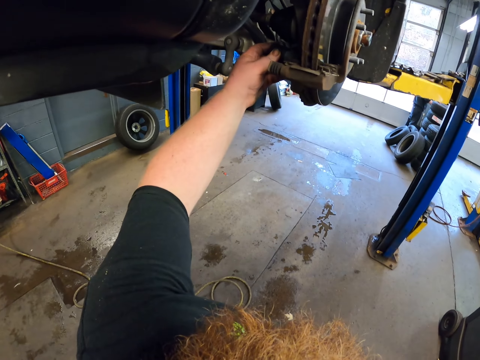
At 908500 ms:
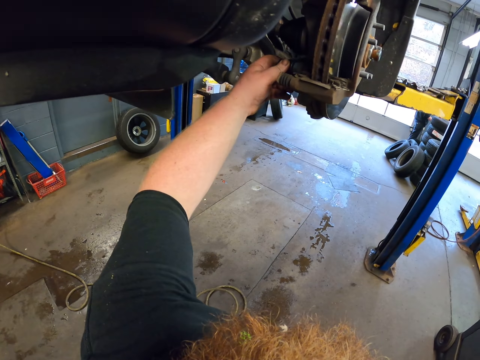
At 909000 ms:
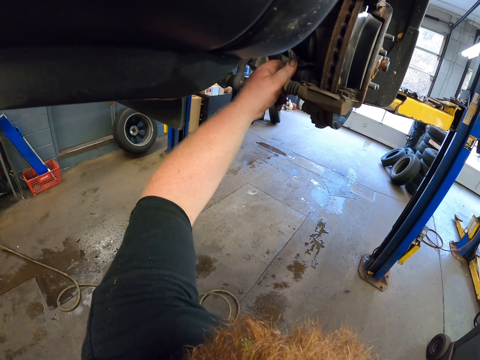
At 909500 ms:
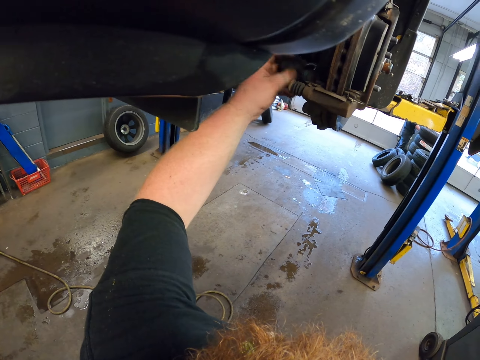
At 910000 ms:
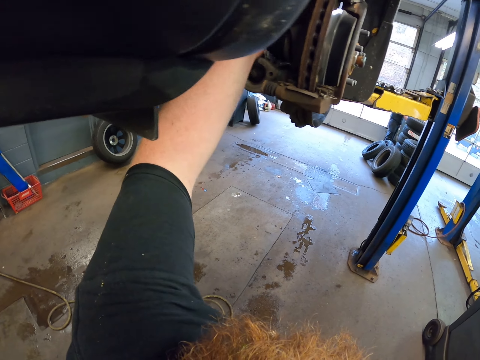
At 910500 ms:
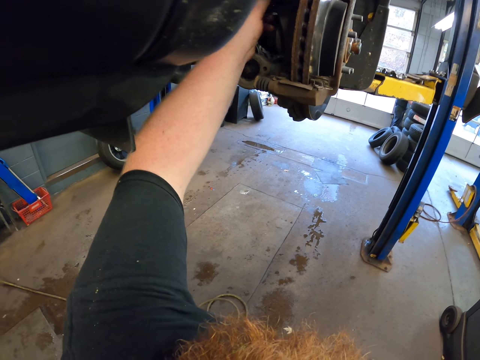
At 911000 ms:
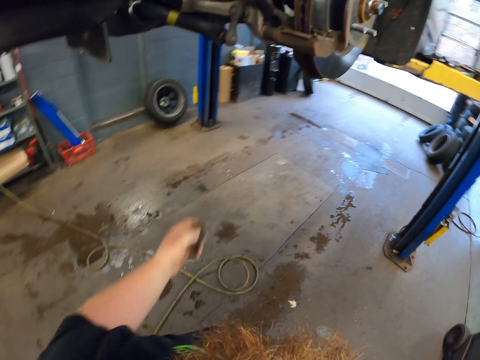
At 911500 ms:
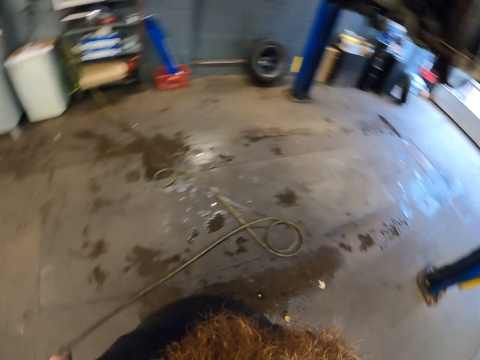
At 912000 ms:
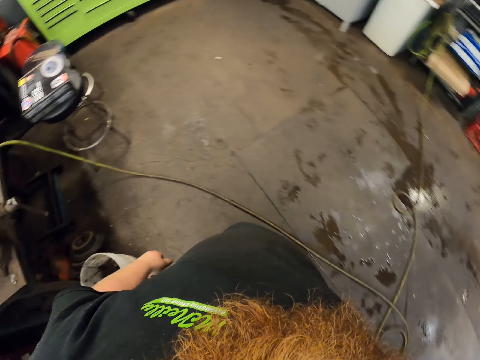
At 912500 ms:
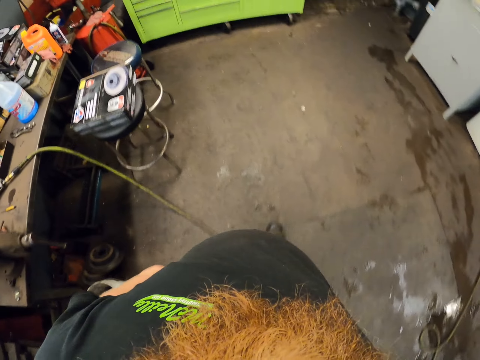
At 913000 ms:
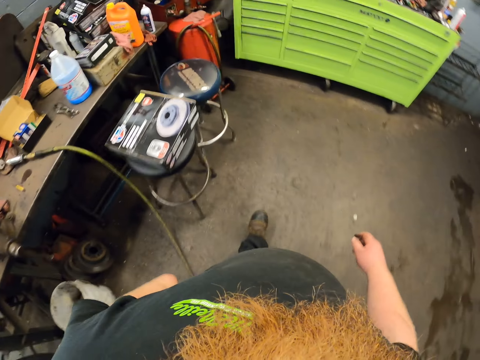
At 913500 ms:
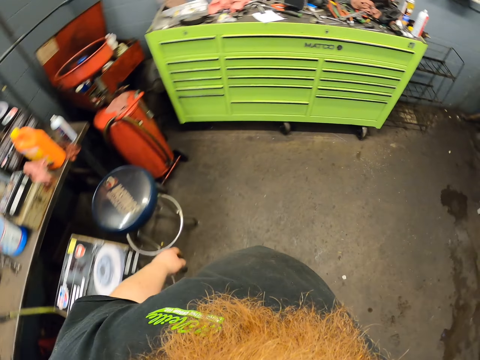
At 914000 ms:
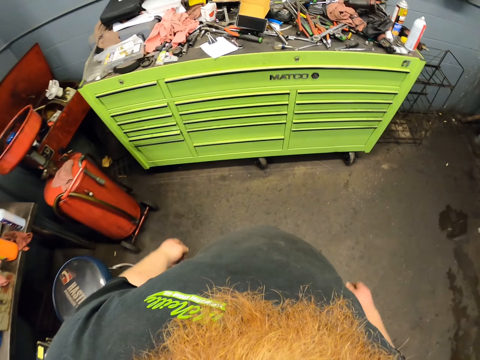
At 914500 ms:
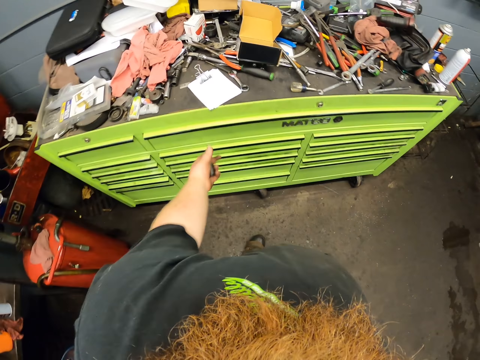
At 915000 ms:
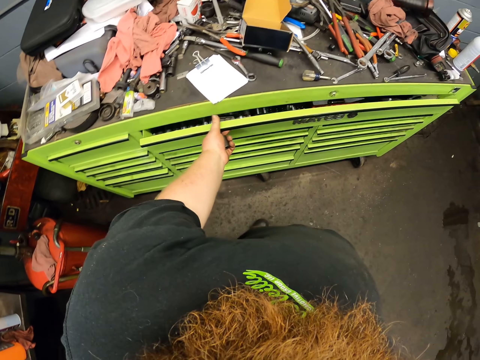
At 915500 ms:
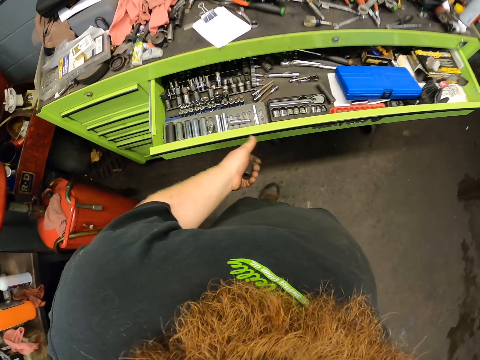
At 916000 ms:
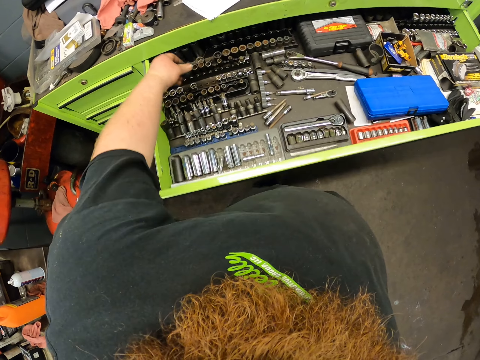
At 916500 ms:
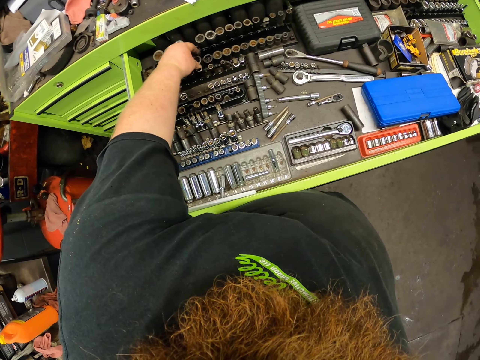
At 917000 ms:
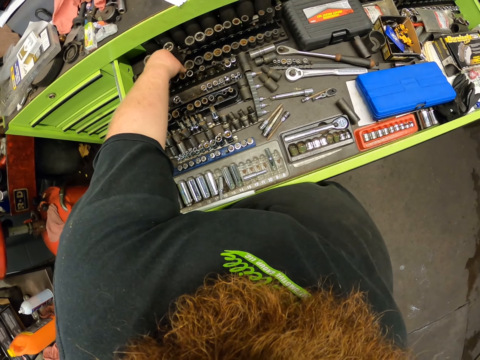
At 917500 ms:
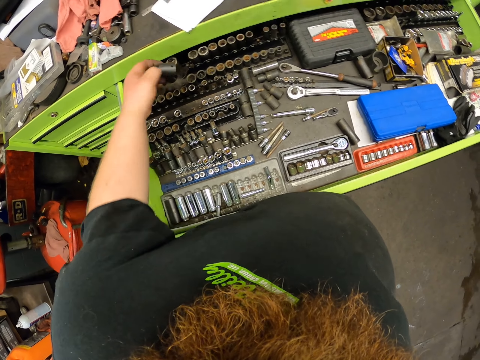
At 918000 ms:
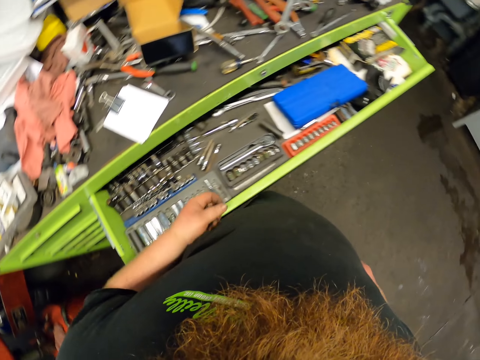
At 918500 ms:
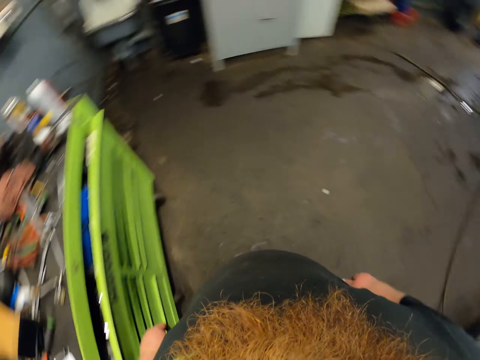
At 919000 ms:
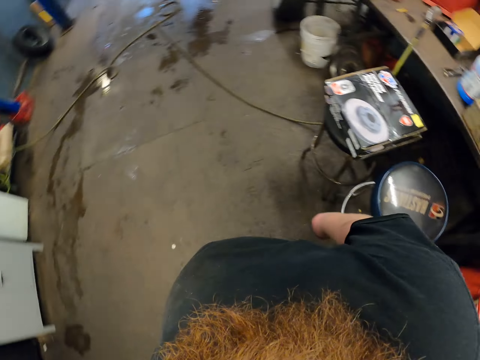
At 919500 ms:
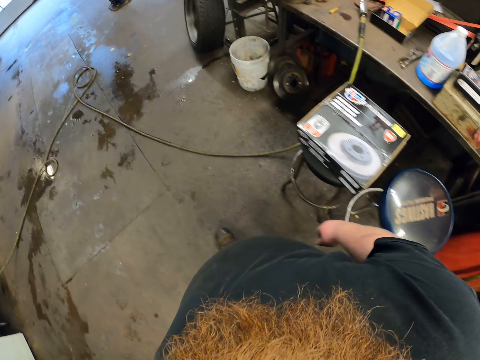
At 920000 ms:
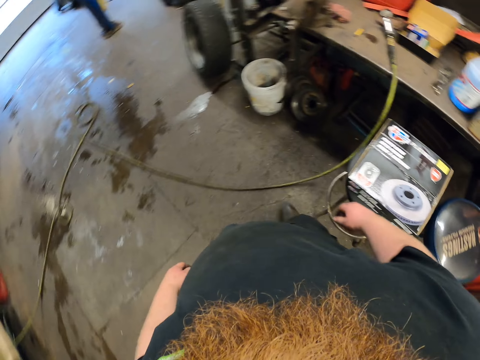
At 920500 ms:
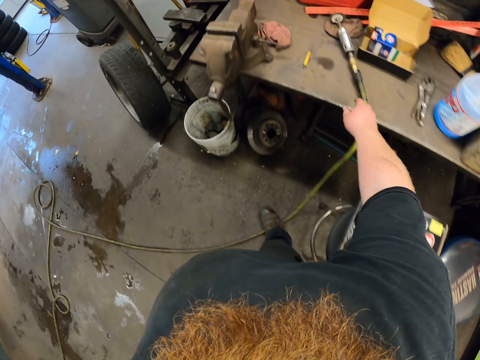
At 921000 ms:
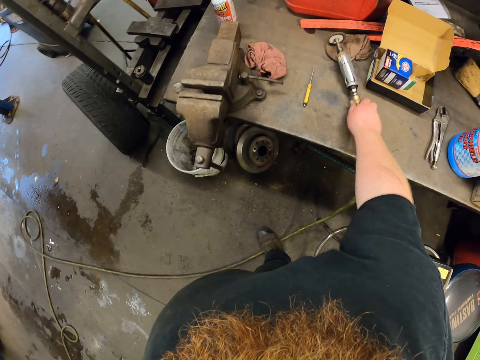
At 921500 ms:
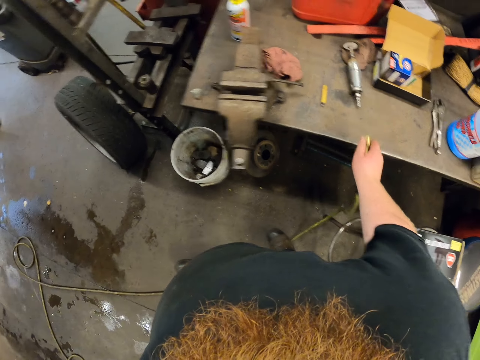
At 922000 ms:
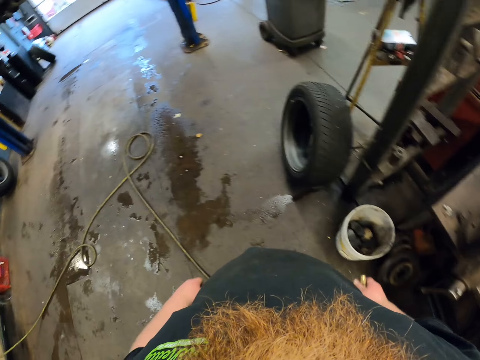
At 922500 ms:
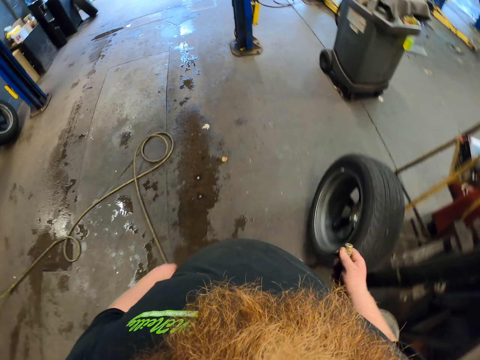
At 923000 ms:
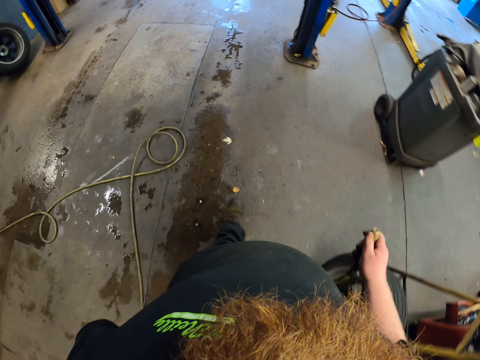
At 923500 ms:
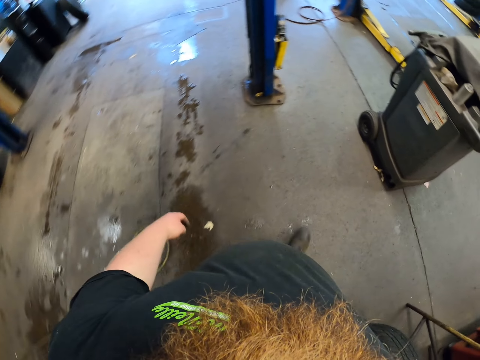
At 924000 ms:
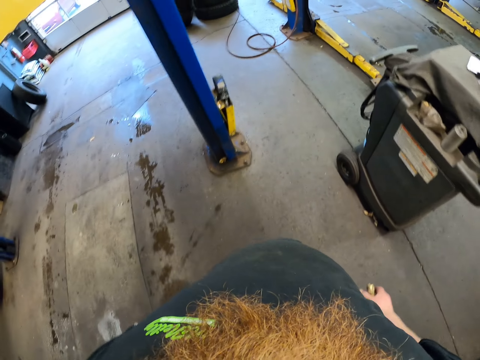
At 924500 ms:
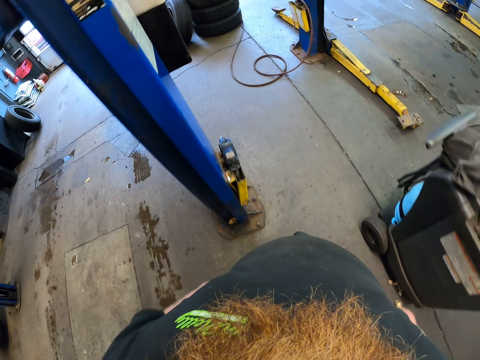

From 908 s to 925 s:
The camera wearer walks towards the suspended vehicle. They put the bolt remover in the bolt. They test the shank socket on the caliper assembly. They walk and look around. They turn back. They walk towards the drawer. They open the drawer. They put the shank socket in the drawer. They pick up a shank socket. They close the drawer. They walk and look around. They remove the pipe. They take a cable. They walk towards the vehicle.

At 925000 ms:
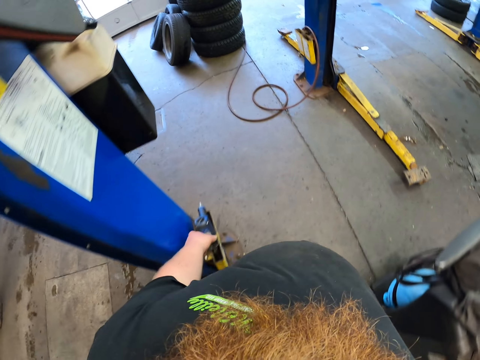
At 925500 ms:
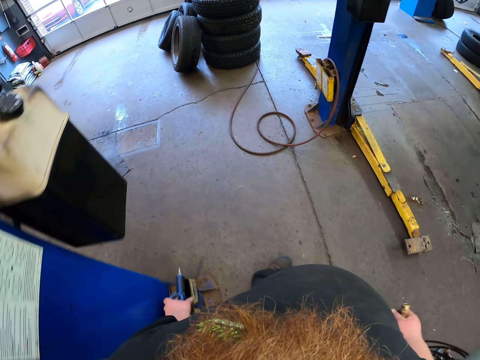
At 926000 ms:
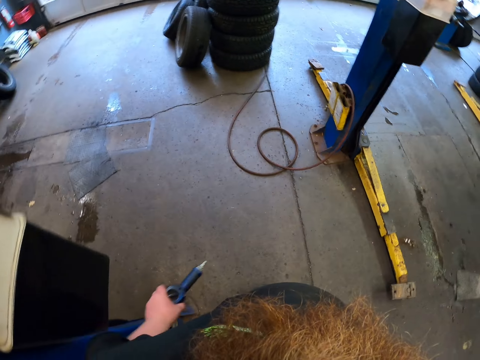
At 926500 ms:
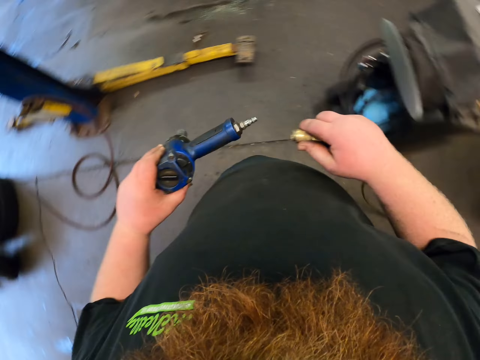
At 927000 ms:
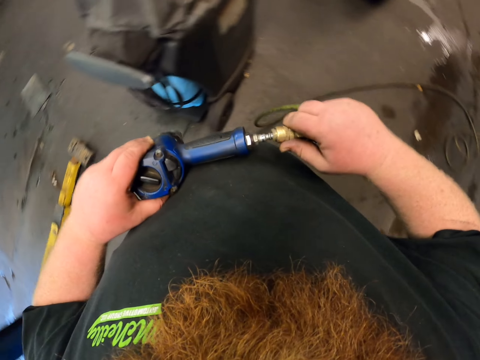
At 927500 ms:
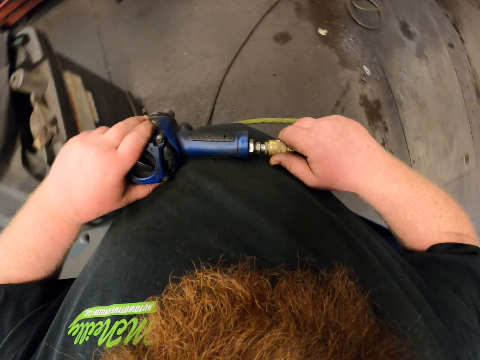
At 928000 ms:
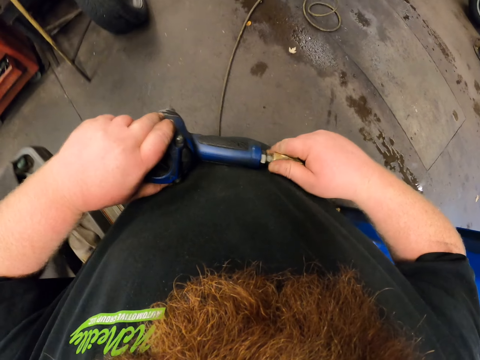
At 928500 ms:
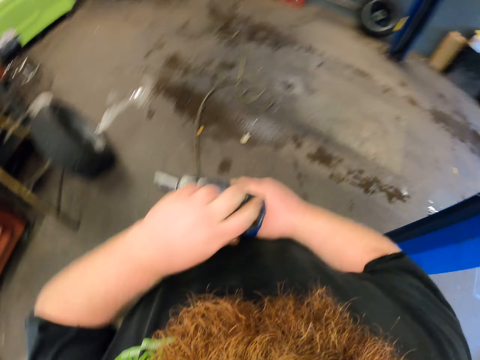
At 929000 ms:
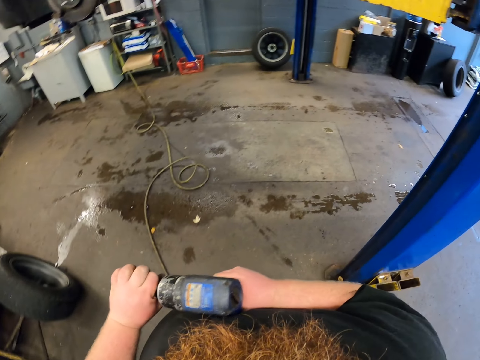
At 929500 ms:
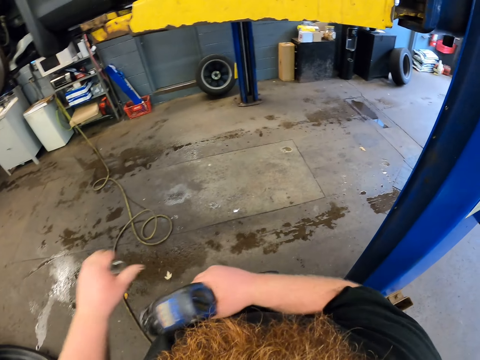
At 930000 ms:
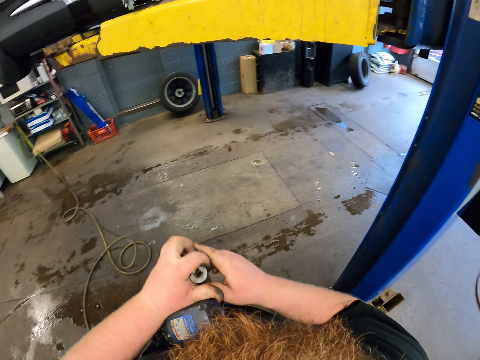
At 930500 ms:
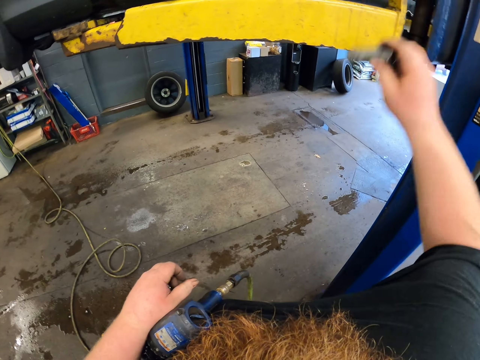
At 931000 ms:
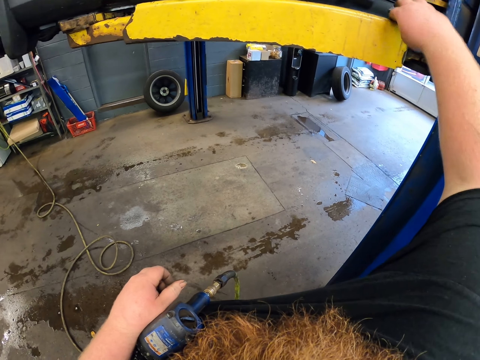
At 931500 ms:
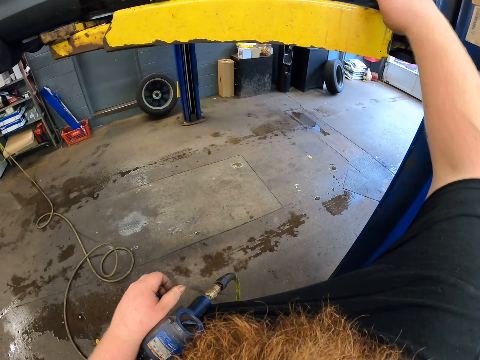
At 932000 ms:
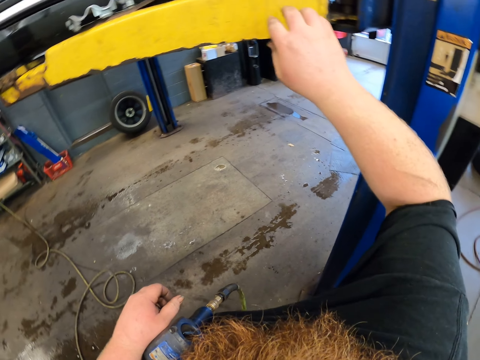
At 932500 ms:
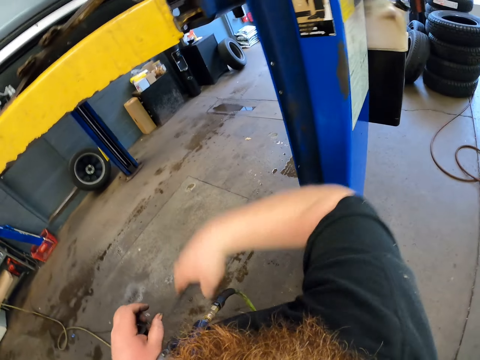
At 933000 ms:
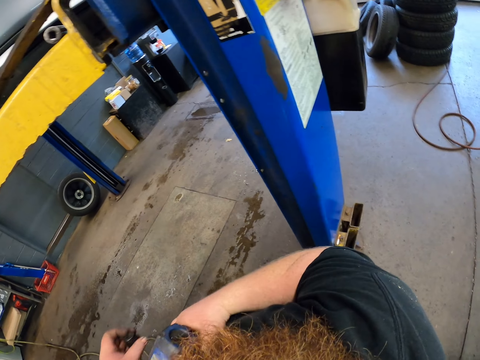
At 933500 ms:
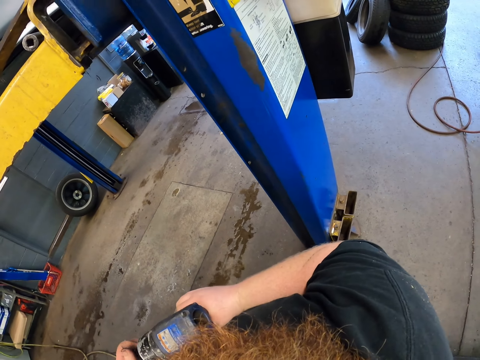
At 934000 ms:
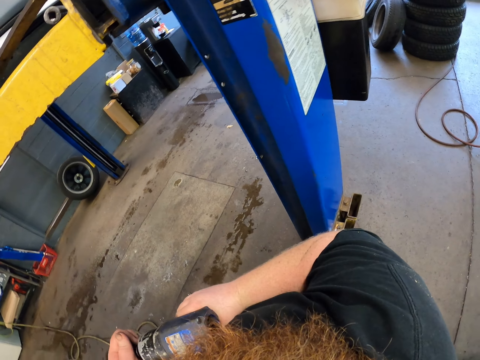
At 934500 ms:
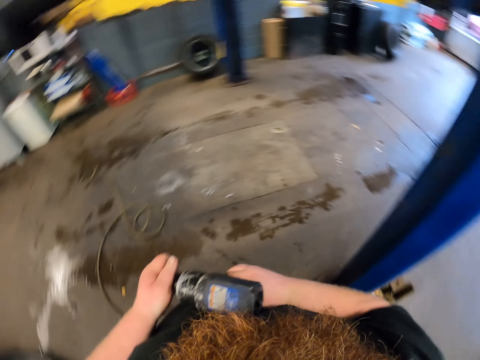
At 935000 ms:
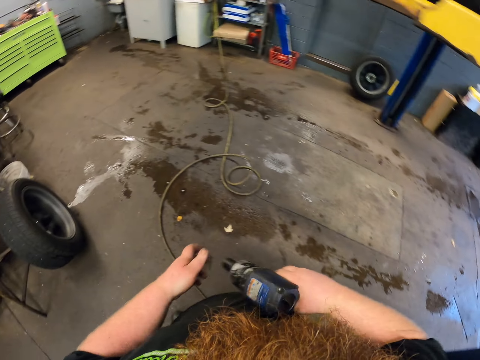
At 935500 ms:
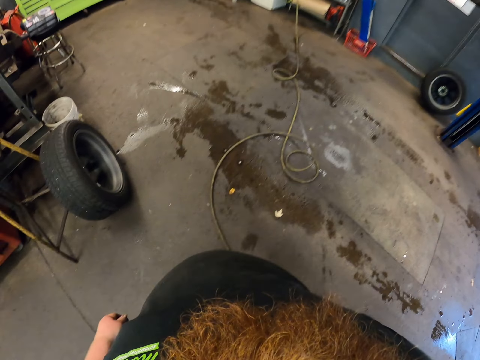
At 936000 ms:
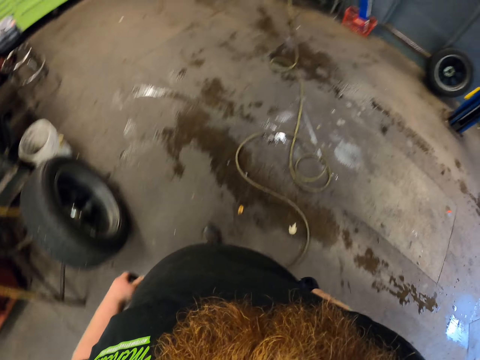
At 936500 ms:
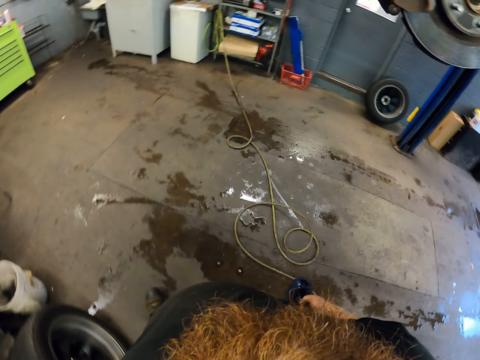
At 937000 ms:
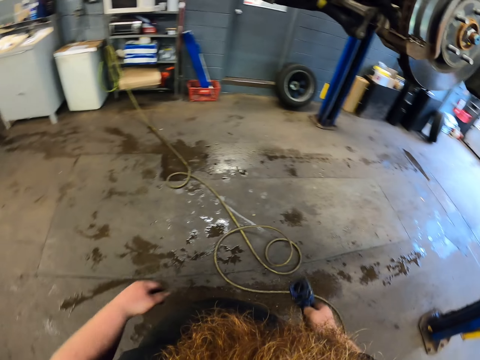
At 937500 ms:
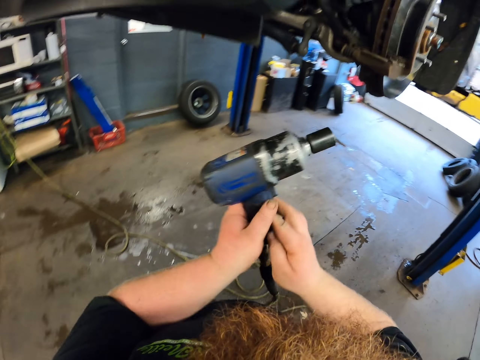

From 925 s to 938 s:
The camera wearer takes an electric wrench. They walk towards the vehicle. They connect the cable on the wrench. They walk towards the vehicle. They remove the shank socket on the wrench. They put the shank socket on the car lift. They walk. They connect the shank socket on the wrench.
